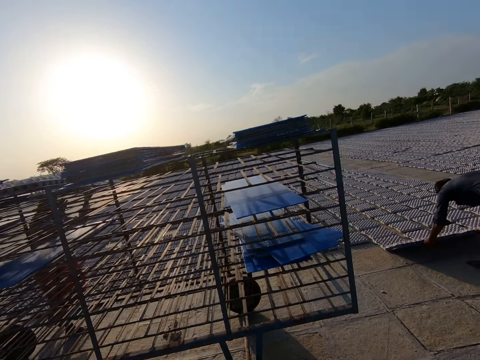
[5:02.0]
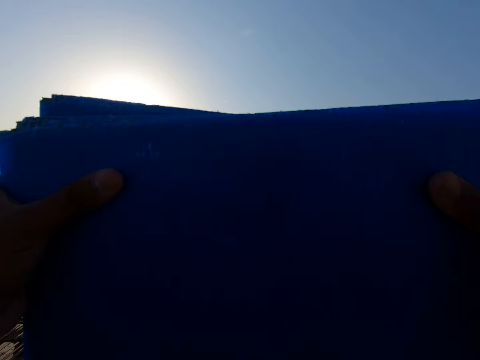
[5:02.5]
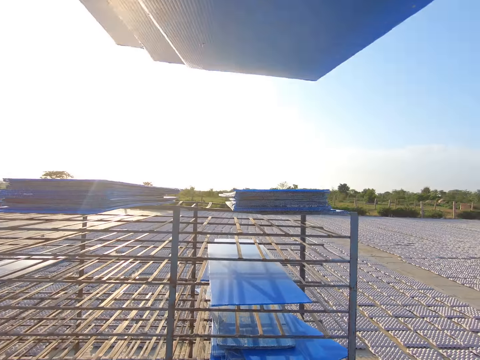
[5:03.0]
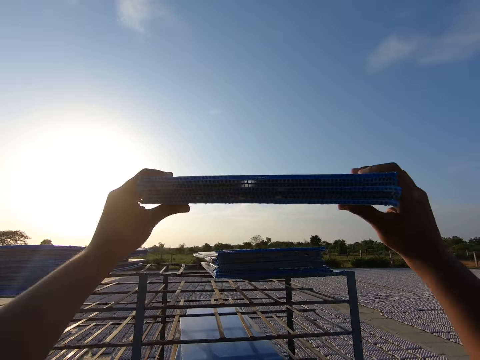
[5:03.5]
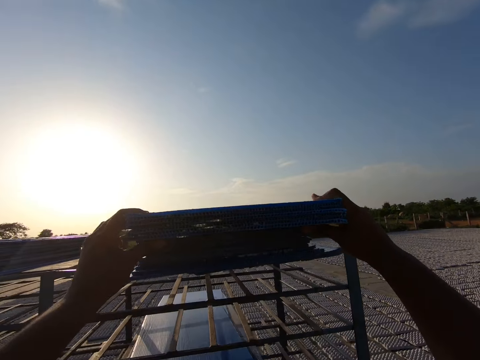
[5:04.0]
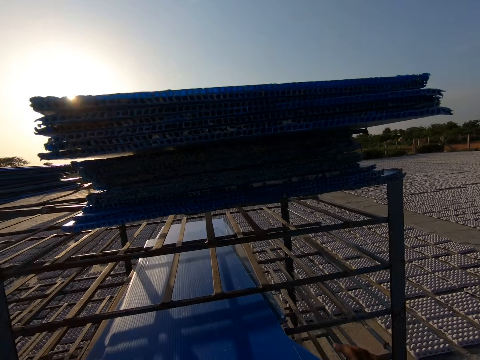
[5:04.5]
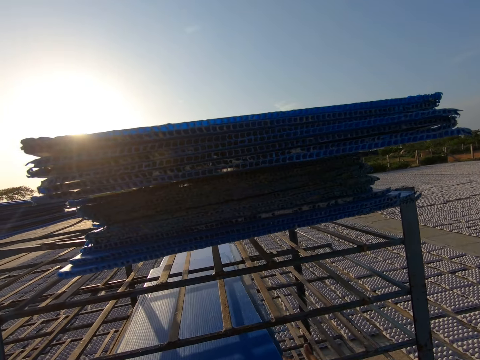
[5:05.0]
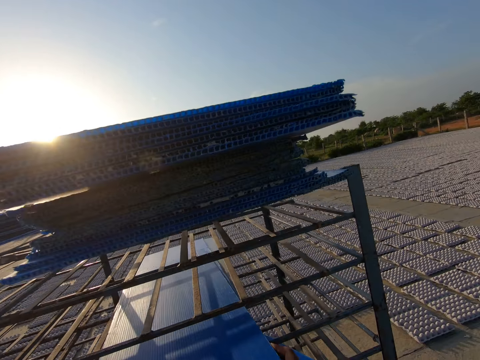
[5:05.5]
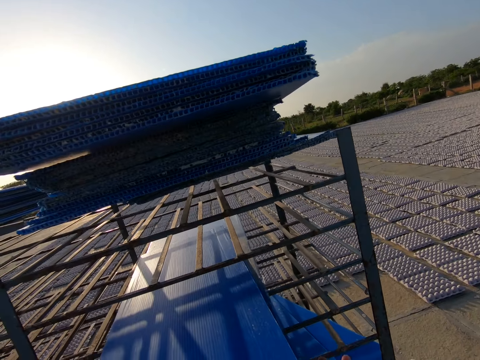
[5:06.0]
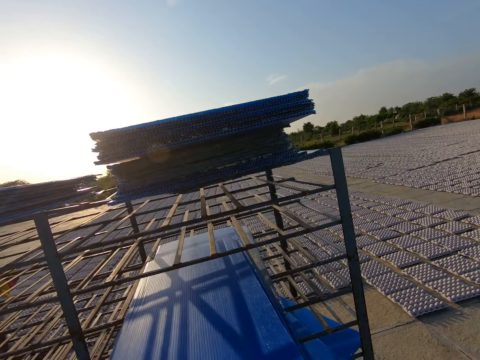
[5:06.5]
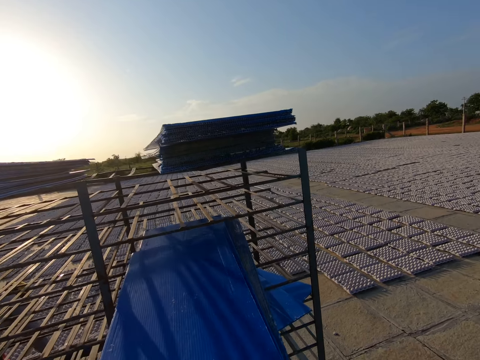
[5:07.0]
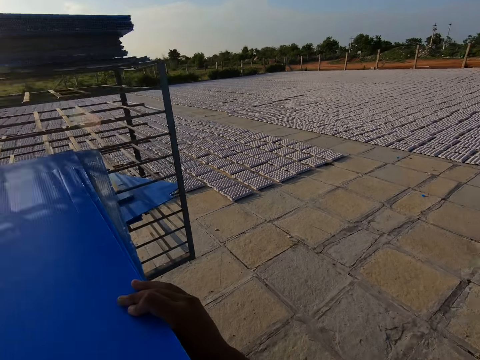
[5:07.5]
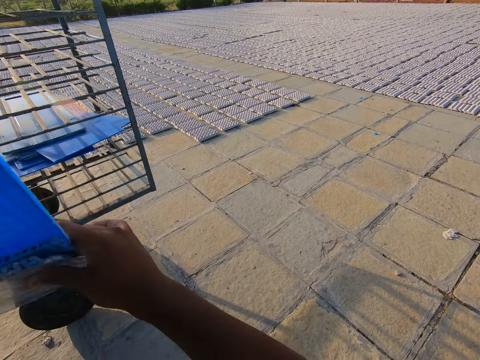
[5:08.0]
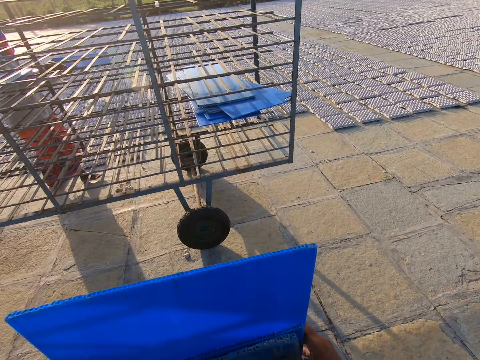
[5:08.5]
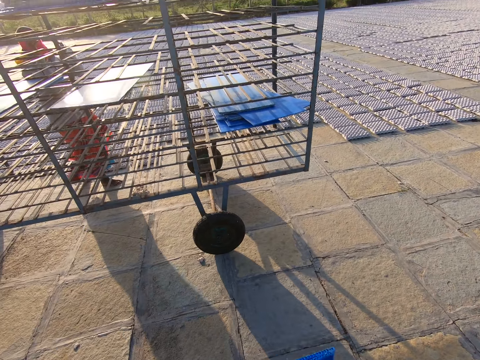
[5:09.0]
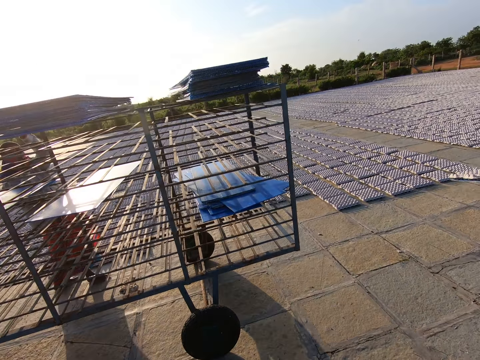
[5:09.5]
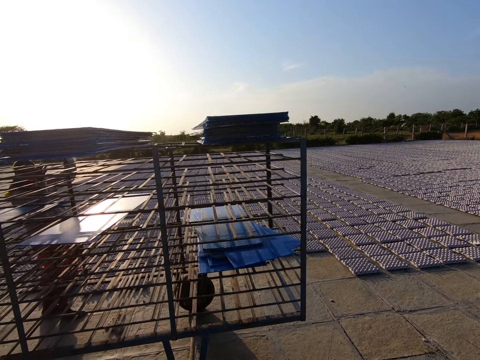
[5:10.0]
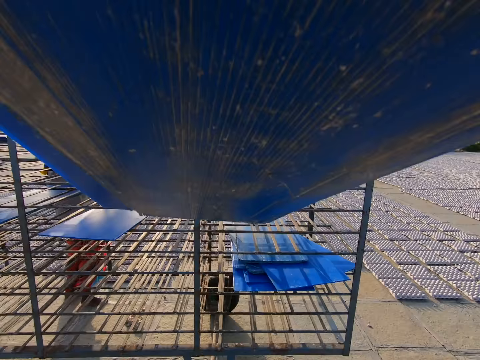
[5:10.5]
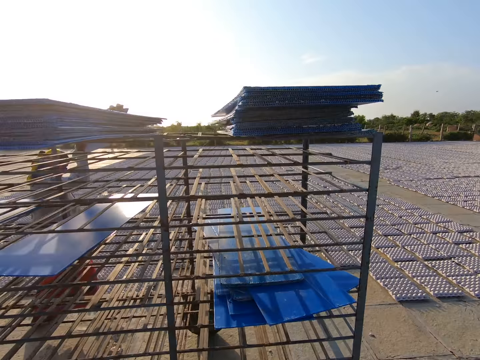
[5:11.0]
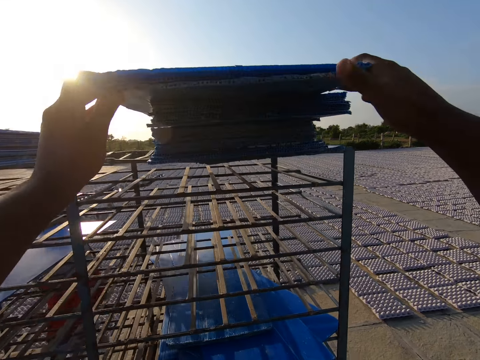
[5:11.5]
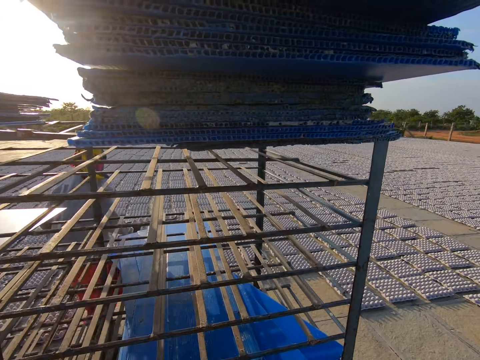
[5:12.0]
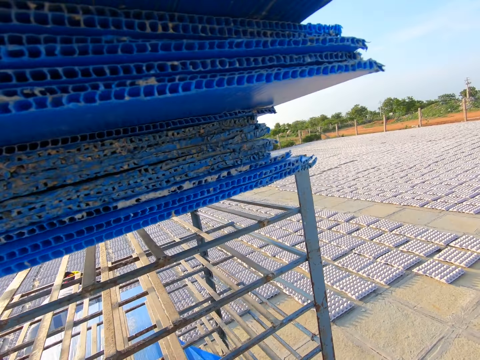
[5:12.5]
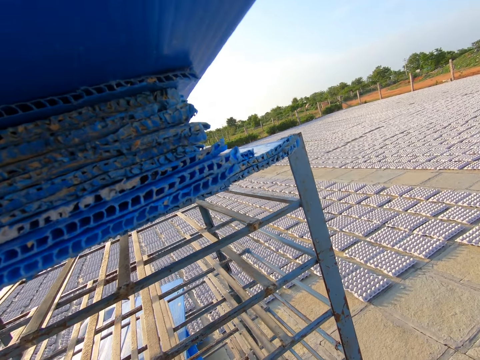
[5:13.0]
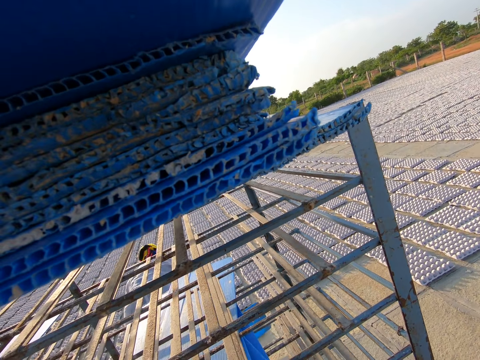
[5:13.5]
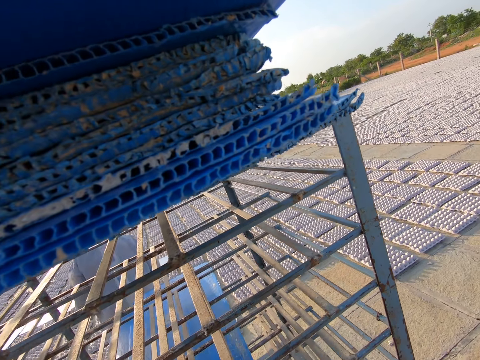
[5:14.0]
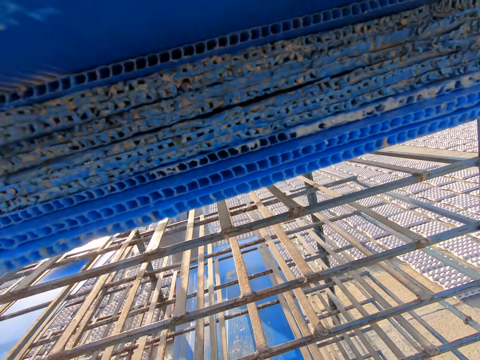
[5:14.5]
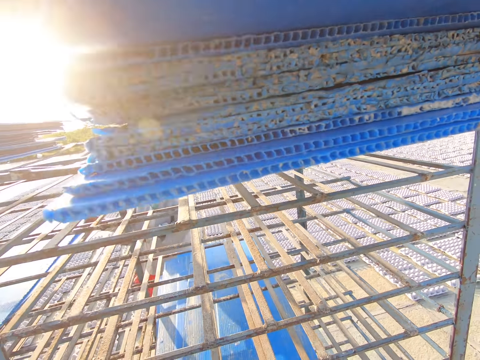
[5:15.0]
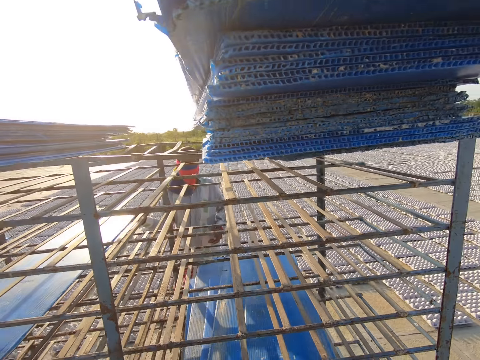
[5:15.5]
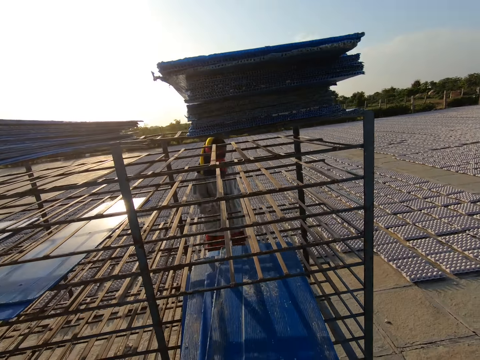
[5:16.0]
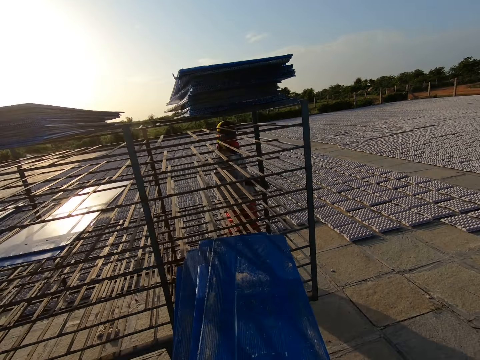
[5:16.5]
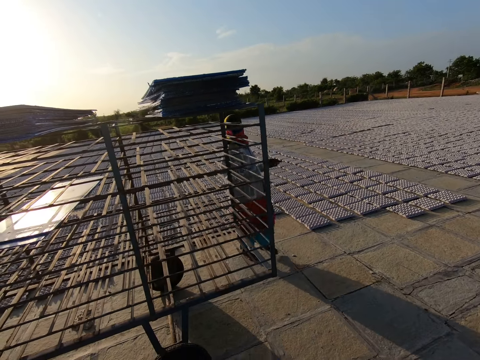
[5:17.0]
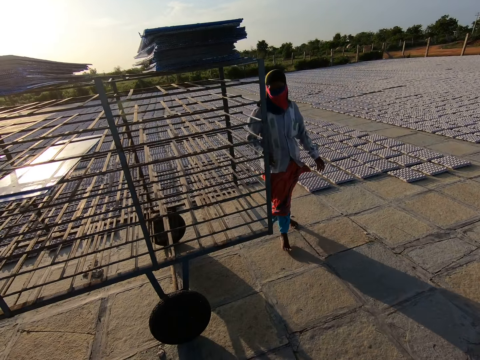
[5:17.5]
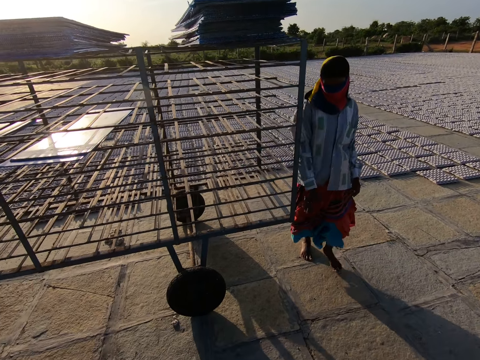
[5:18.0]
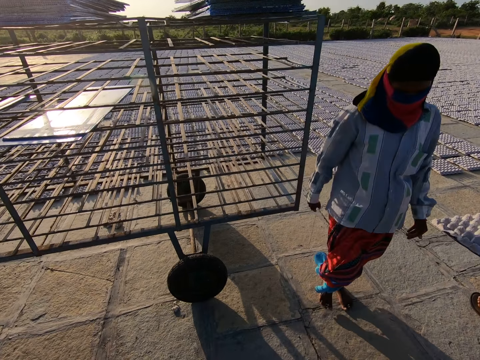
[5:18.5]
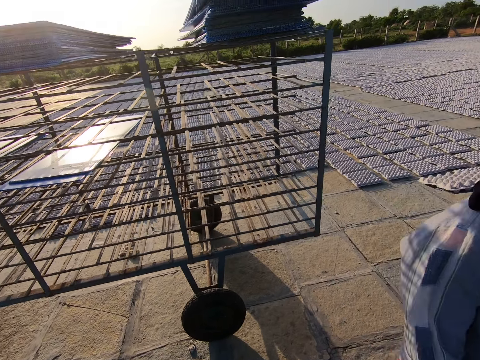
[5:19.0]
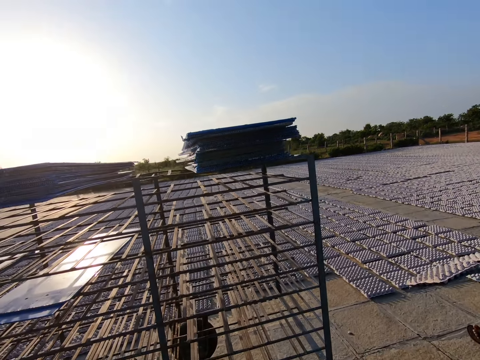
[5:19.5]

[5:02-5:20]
The camera wearer places the stack of trays in both hands on the trolley. They adjust the stack of trays in the trolley with both hands. They pick the stack of trays from the trolley with both hands. They stomp the stack of trays in both hands on the floor. They place the stack of trays in both hands on the trolley. A man places a tray in both hands into the trolley. The camera wearer picks the stack of trays from the trolley with both hands.

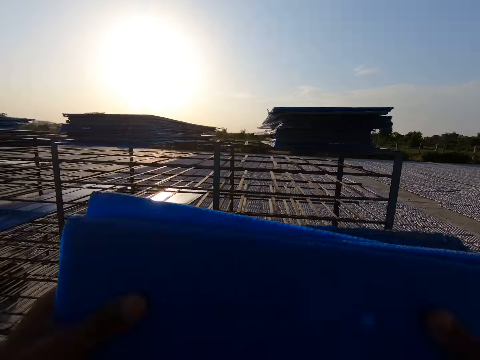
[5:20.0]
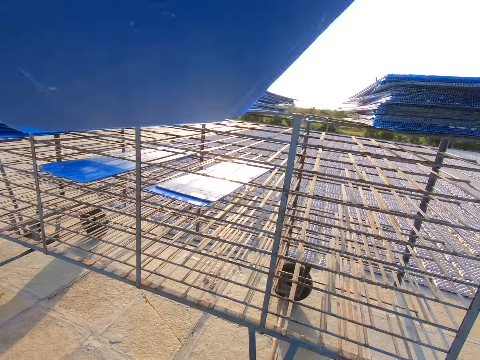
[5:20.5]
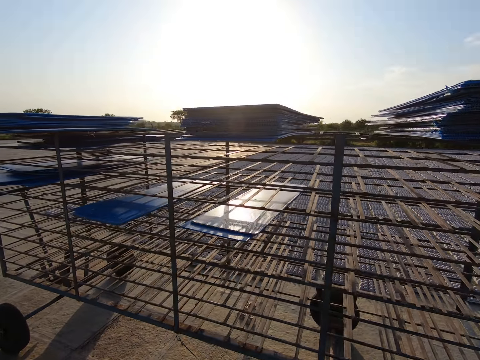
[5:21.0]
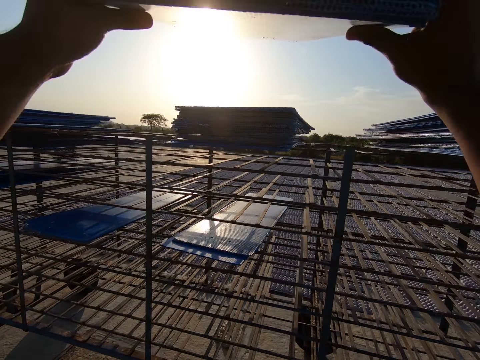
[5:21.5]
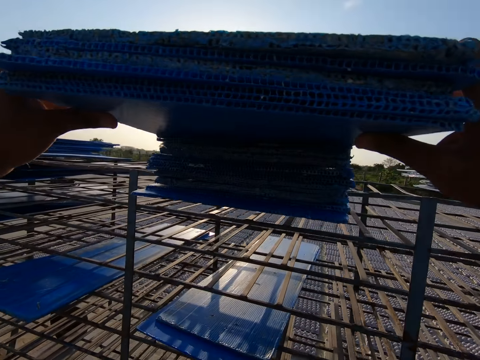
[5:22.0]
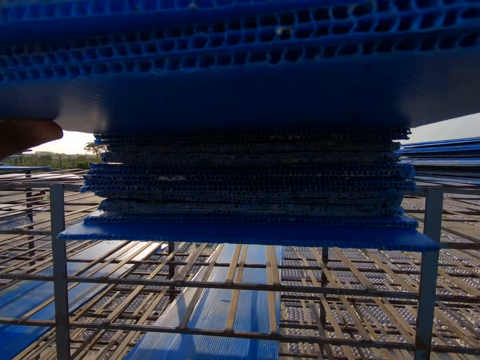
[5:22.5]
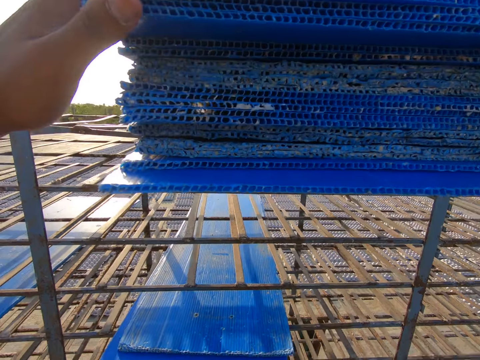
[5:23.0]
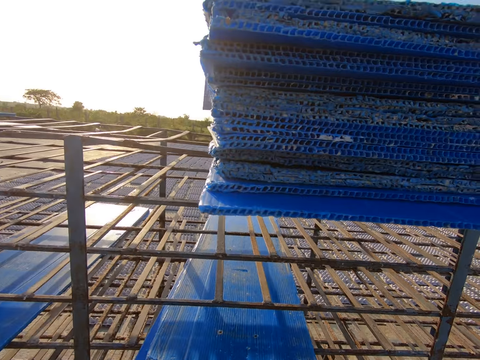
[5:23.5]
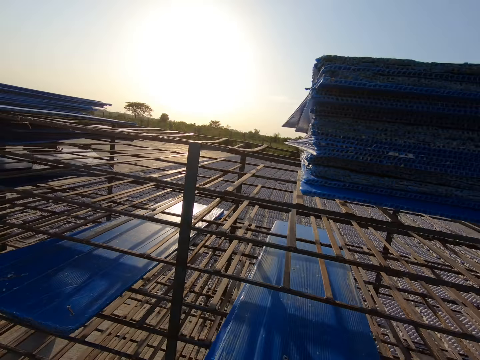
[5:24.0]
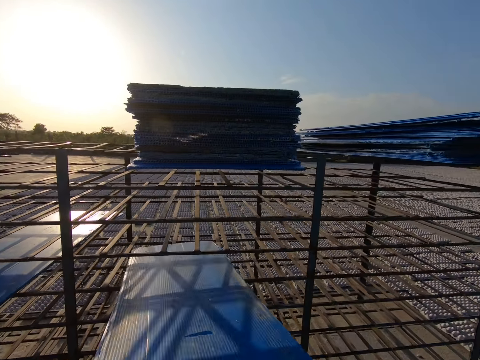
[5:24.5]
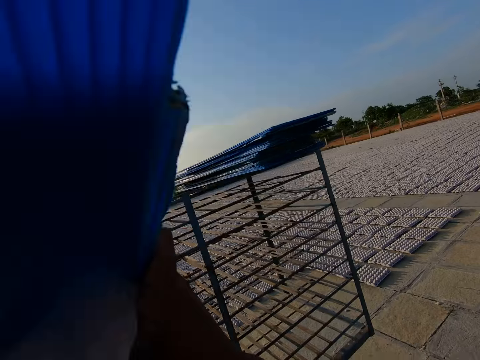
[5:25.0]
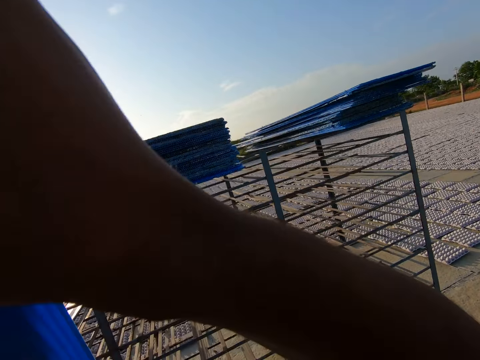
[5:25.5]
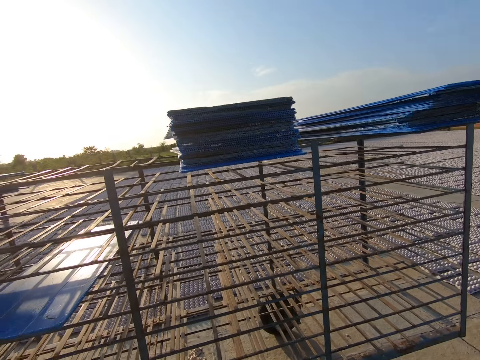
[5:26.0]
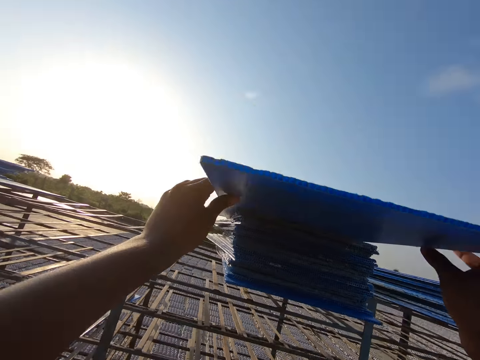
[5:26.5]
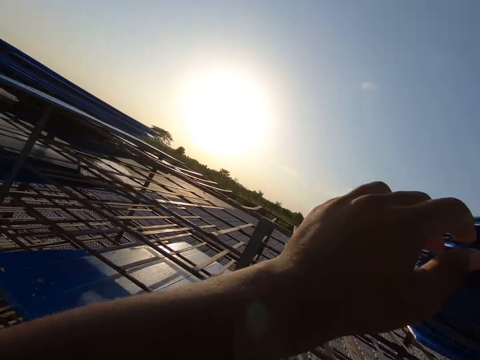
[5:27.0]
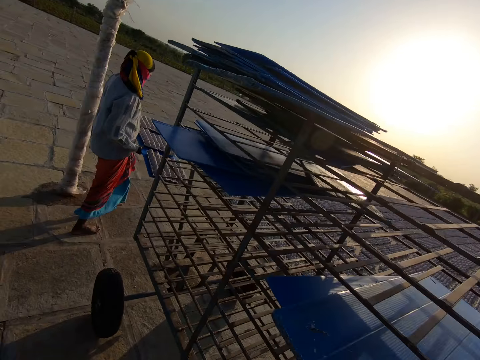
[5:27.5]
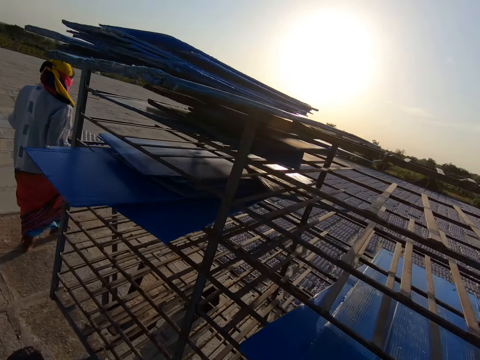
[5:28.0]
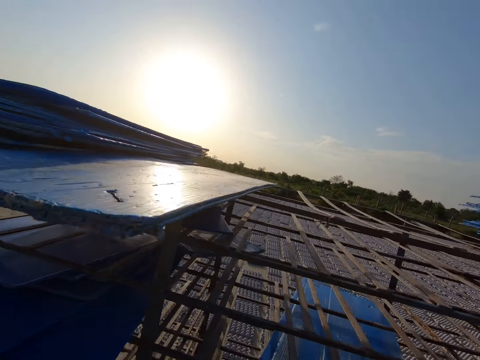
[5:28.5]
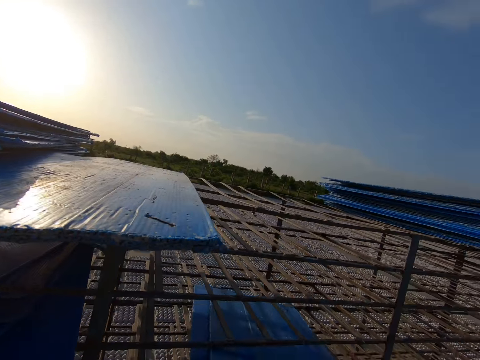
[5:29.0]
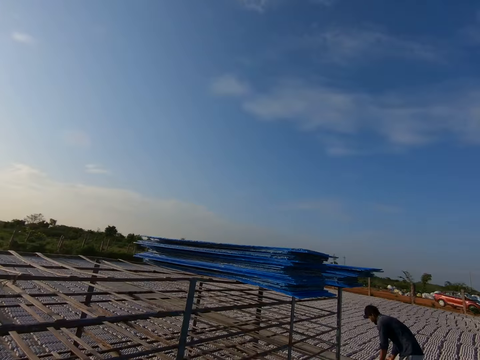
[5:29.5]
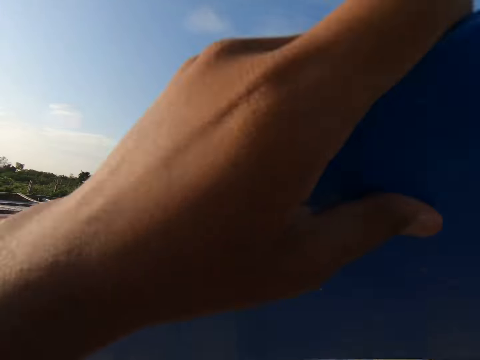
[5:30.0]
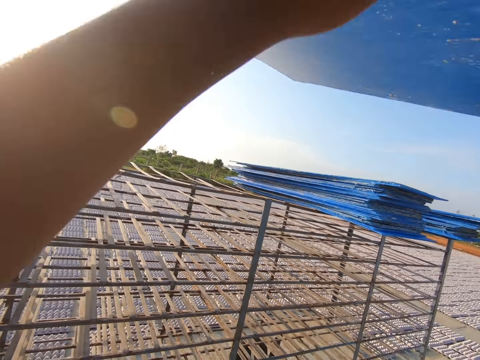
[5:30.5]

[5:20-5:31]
The camera wearer places the stack of trays in both hands on the trolley. They pick the stack of trays from the trolley with both hands. They place the stack of trays in both hands on the trolley.
